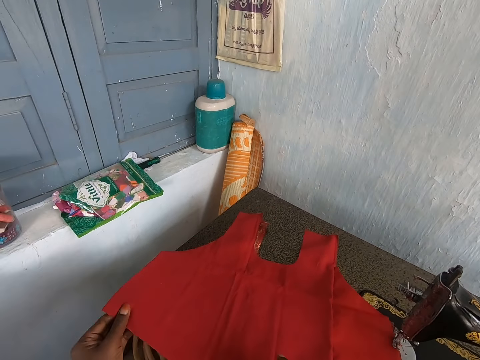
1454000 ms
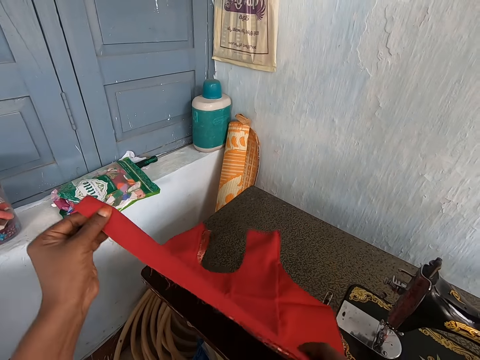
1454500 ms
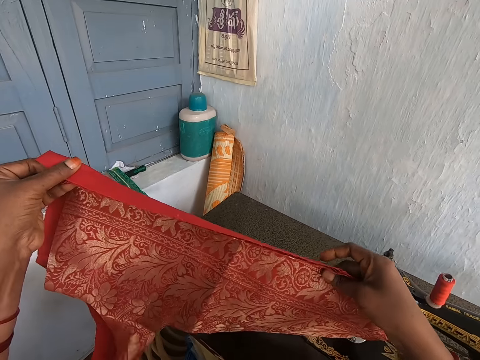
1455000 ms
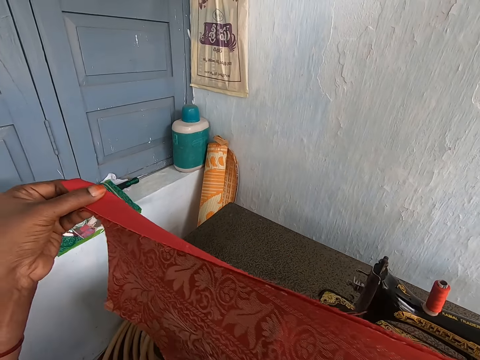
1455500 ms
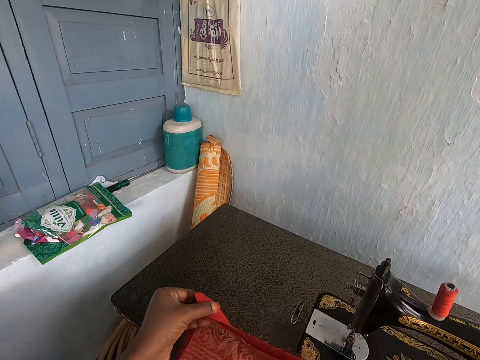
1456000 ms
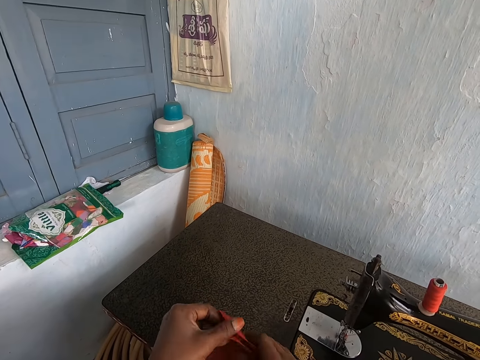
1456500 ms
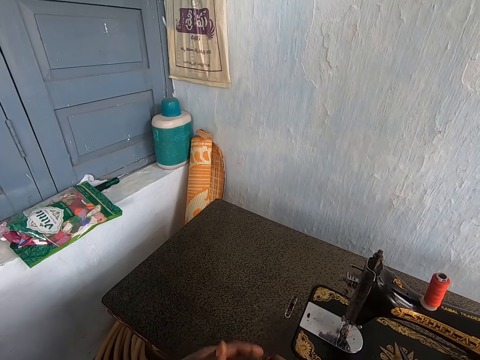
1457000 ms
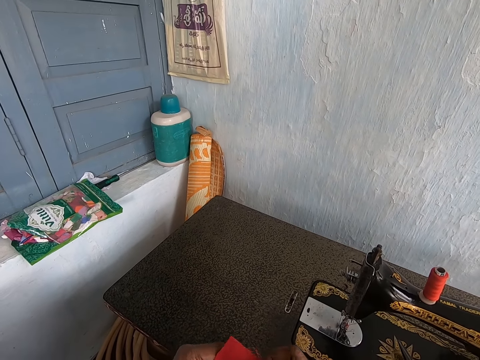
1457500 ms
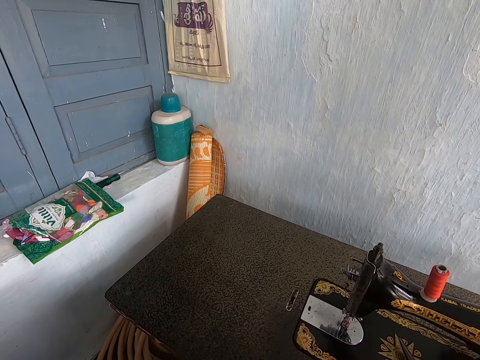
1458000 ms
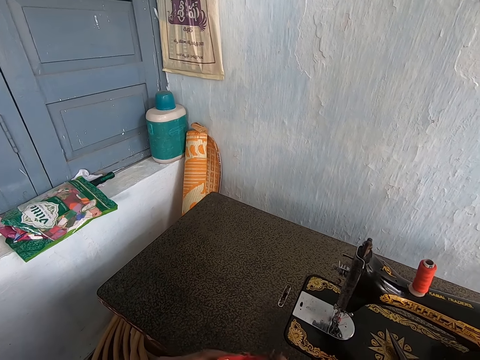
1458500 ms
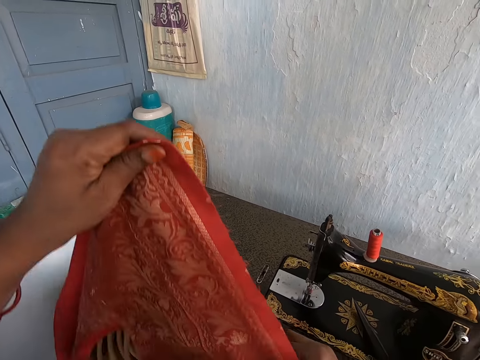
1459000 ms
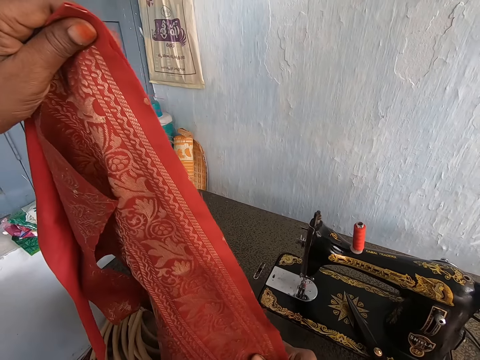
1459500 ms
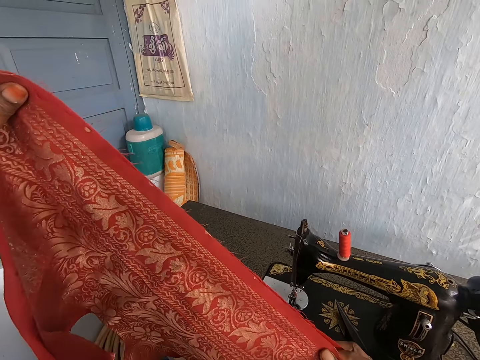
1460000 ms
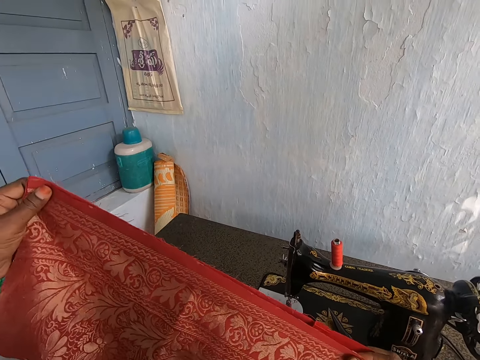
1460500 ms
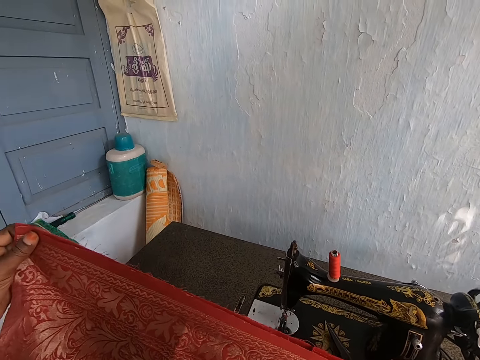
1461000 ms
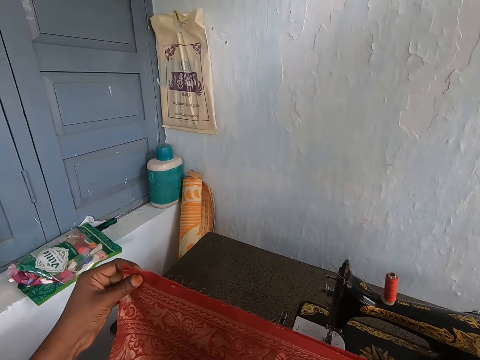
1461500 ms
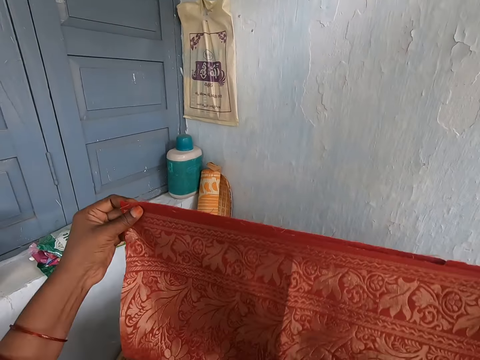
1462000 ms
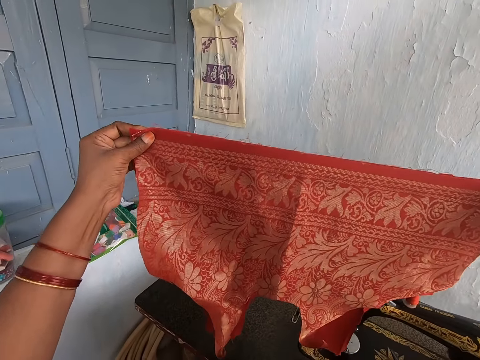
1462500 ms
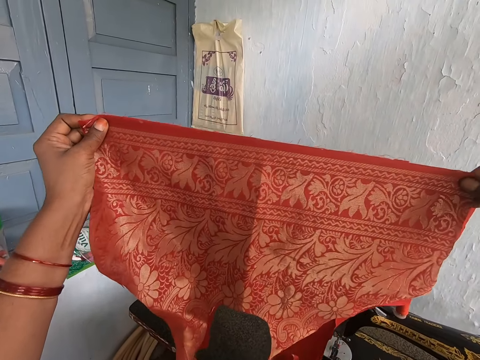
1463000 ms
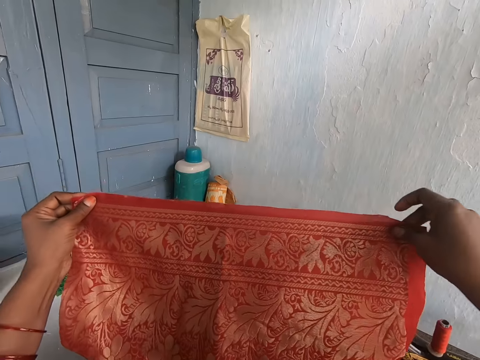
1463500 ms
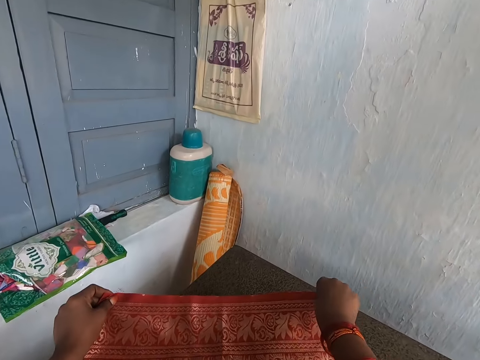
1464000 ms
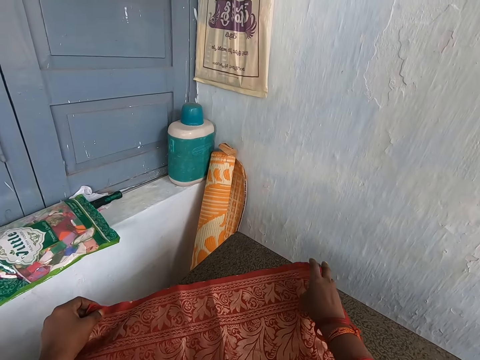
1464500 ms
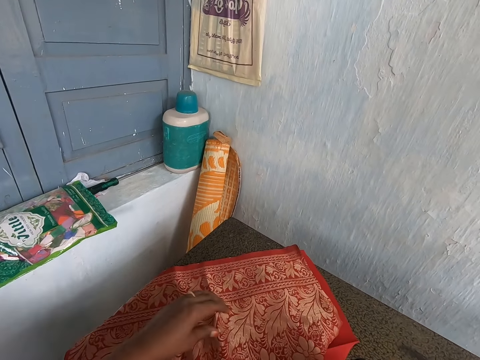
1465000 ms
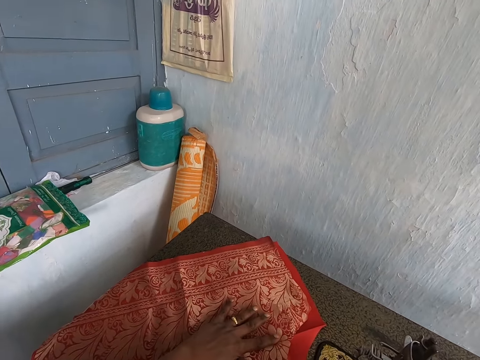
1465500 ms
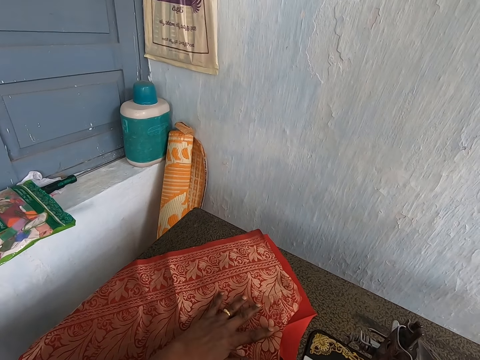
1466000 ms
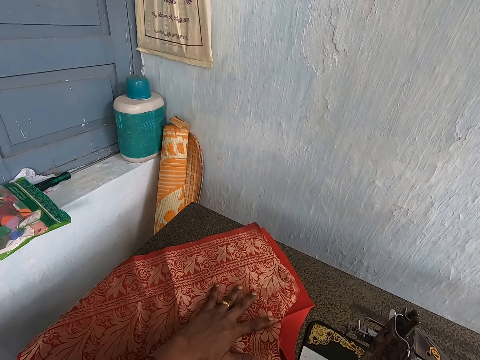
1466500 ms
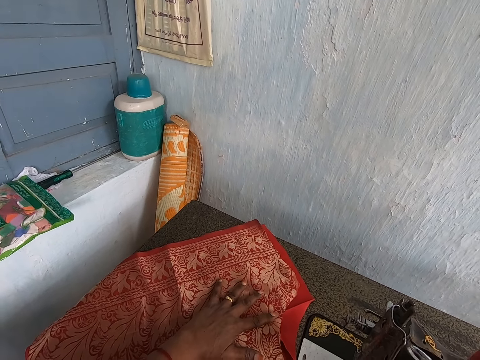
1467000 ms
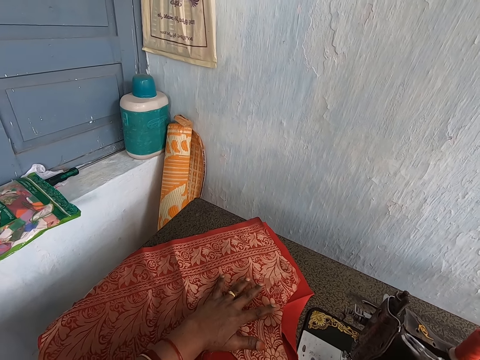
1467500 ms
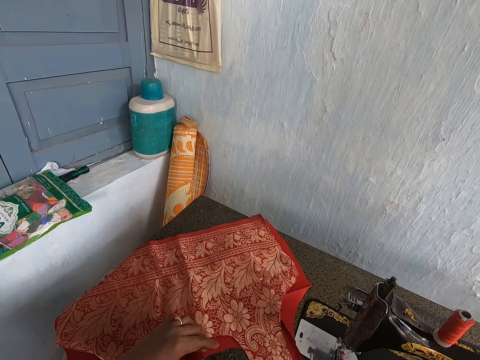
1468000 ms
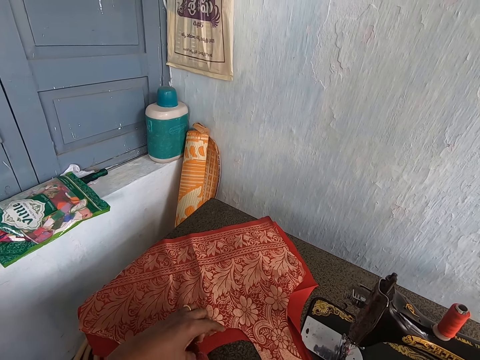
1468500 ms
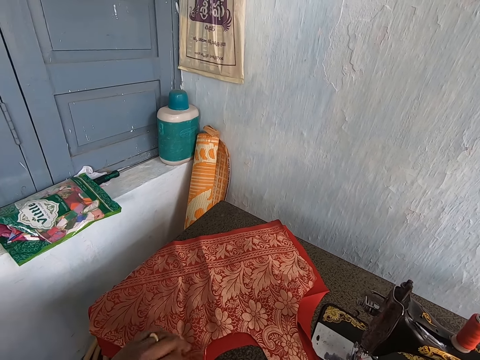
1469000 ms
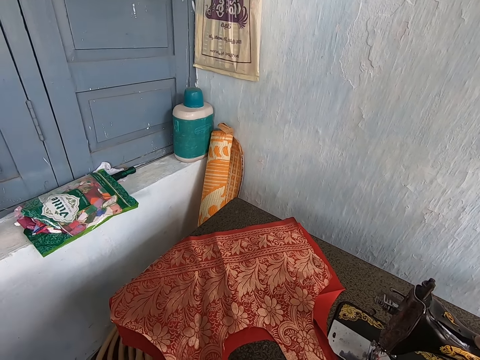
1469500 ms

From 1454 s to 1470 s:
The camera wearer picks up the red fabric and the red patterned fabric from the sewing machine with her hands. She places the red fabric and the red patterned fabric on the sewing machine with her hands. She places her left hand on the red patterned fabric on the sewing machine.

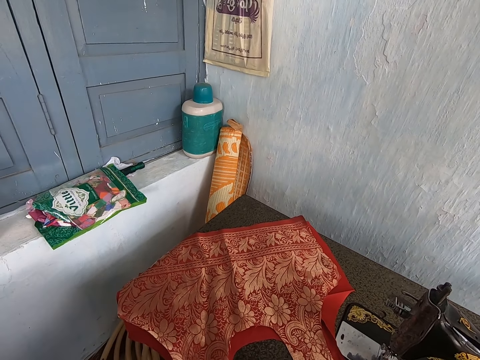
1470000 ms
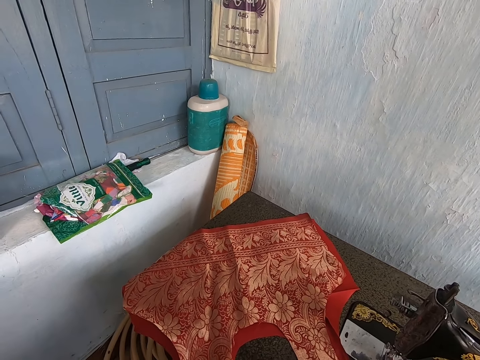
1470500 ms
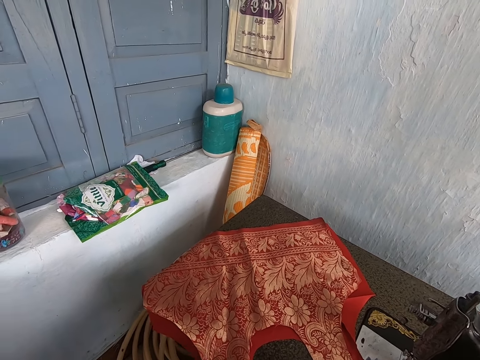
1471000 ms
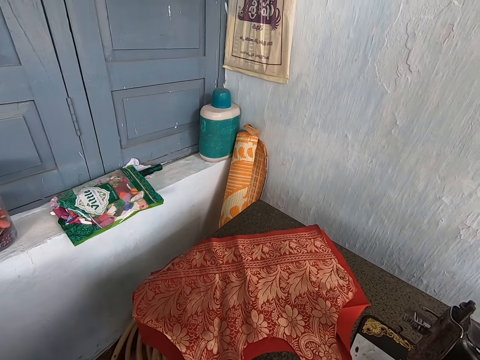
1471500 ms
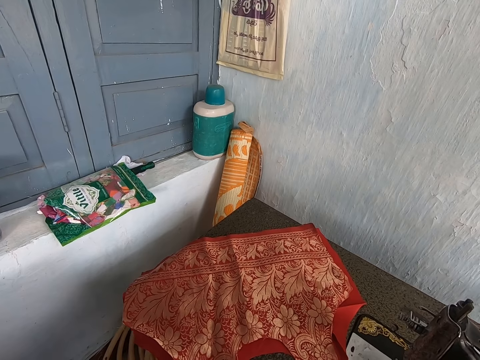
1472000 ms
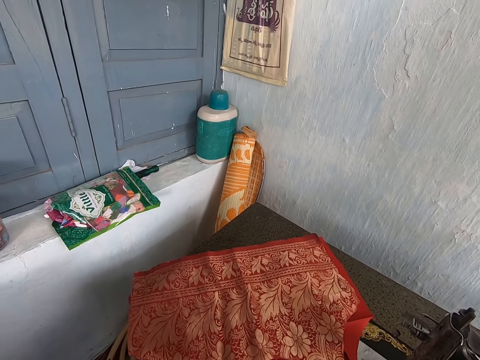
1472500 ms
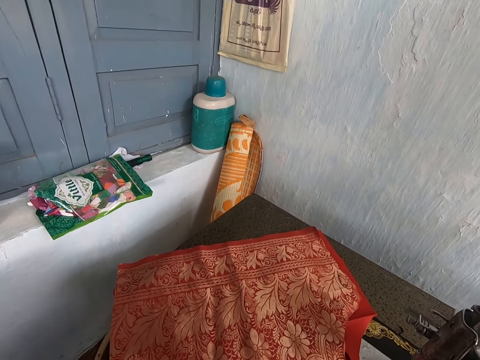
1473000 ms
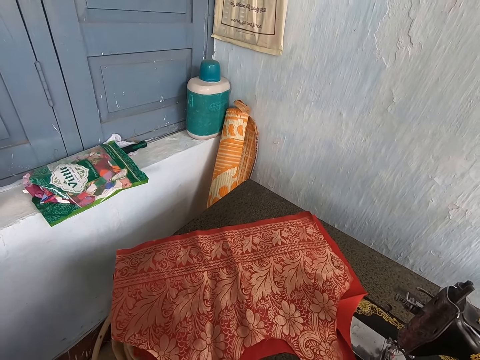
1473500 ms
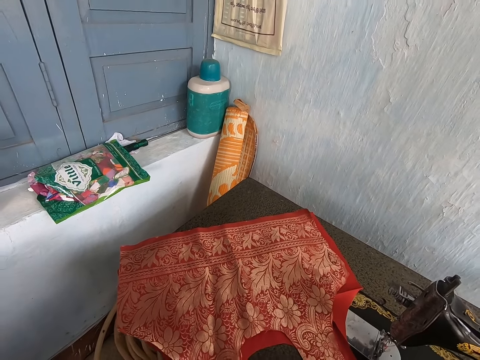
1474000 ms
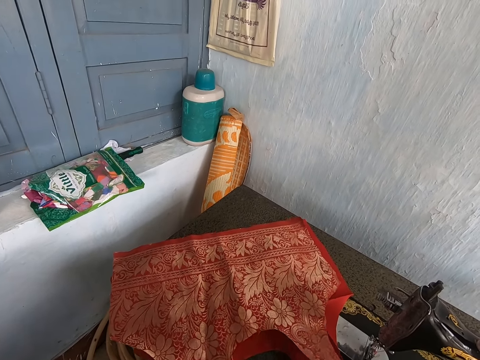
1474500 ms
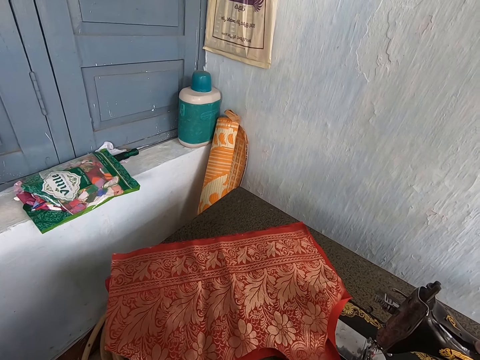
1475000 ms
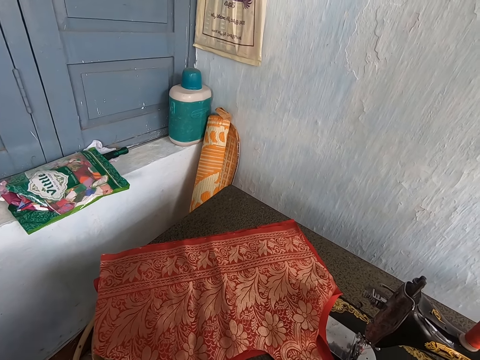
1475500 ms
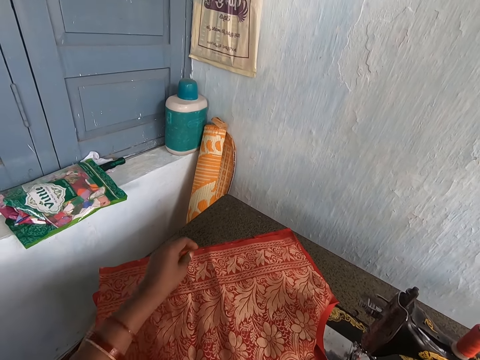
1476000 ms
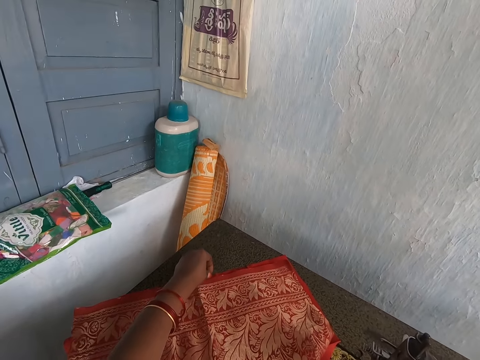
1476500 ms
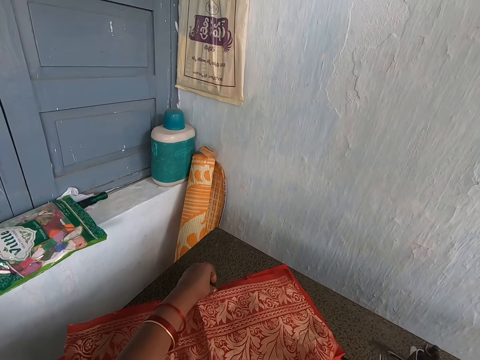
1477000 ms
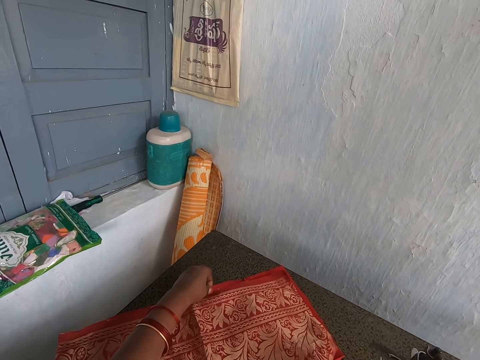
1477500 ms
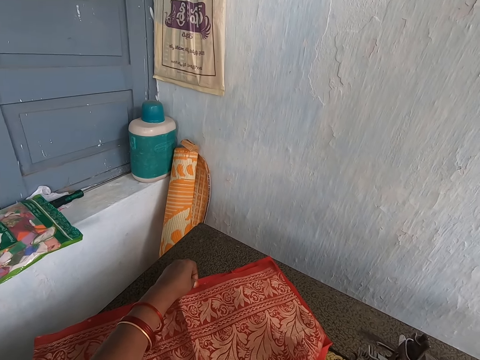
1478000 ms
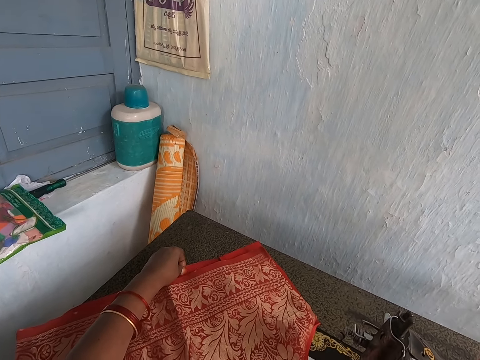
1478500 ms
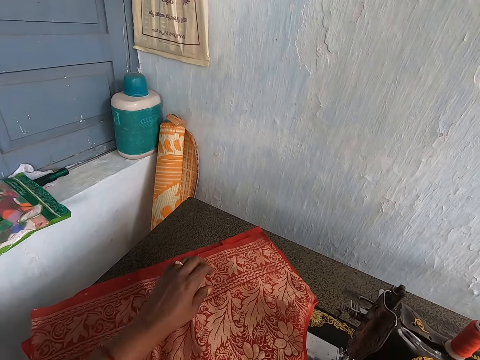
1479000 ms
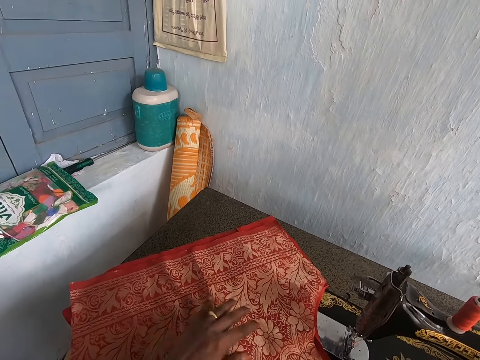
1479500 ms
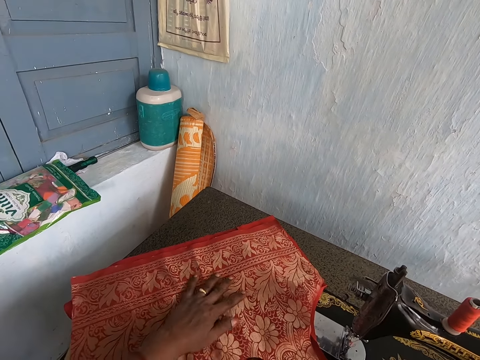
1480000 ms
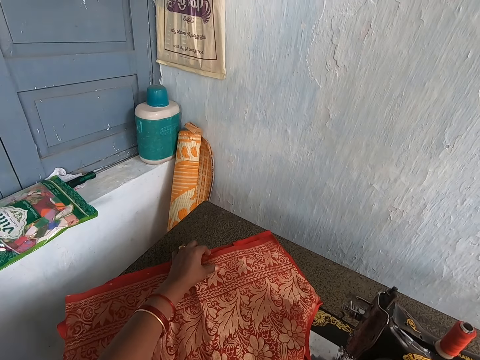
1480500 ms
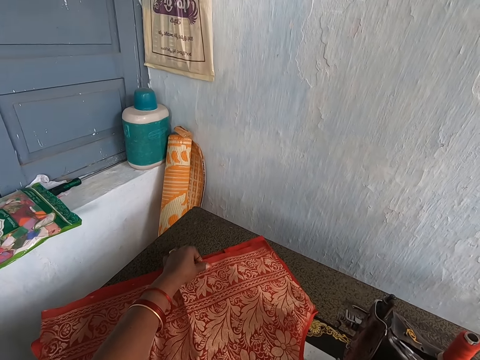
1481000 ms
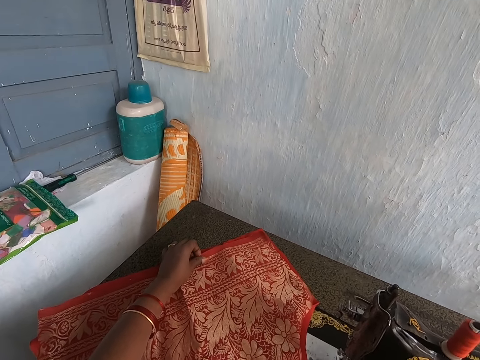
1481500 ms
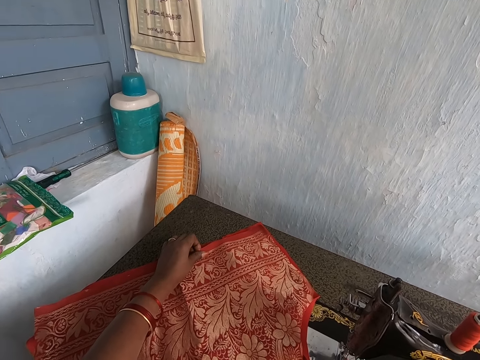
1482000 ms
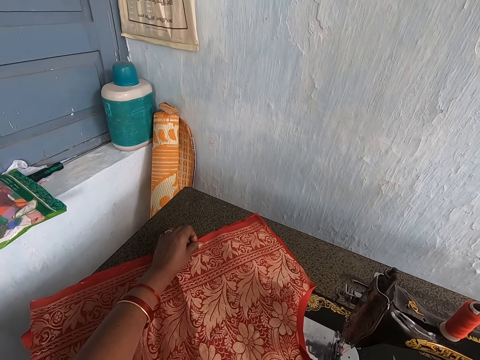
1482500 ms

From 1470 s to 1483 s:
The camera wearer moves the red fabric and the red patterned fabric on the sewing machine with her hands. She pulls a cloth. She adjusts the ends of the red fabric and the red patterned fabric on the sewing machine with her left hand. She touches the red patterned fabric with her left hand. She adjusts the ends of the red fabric and the patterned fabric on the sewing machine with her left hand.
